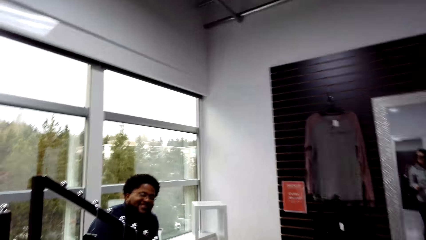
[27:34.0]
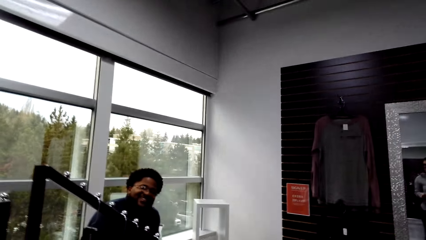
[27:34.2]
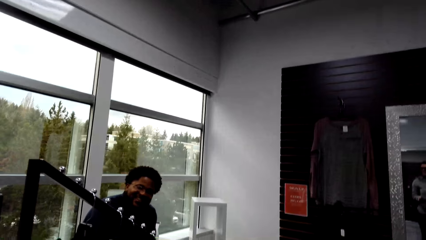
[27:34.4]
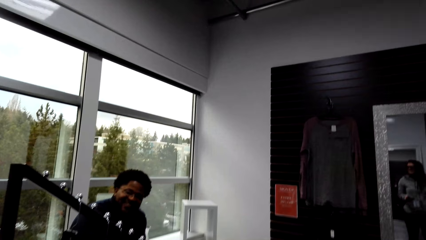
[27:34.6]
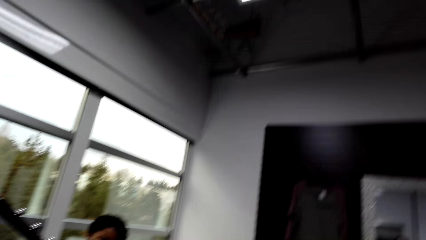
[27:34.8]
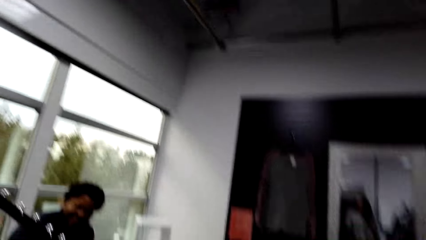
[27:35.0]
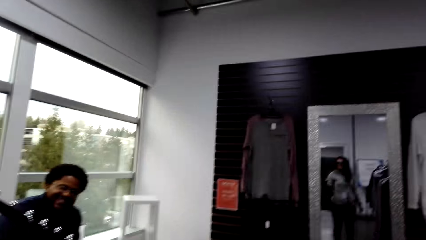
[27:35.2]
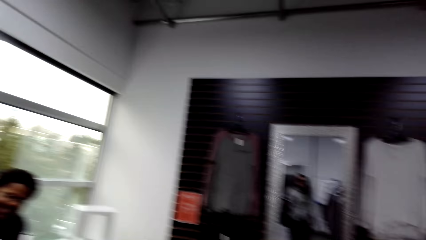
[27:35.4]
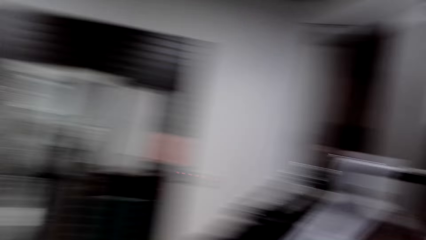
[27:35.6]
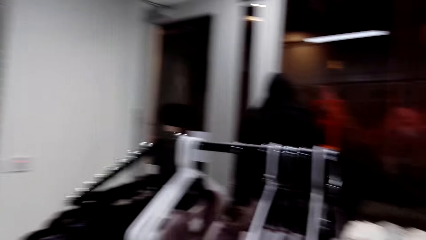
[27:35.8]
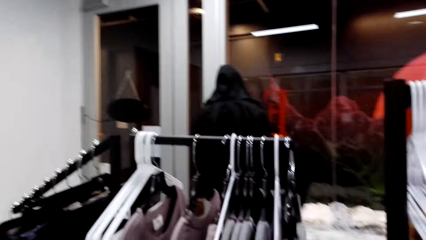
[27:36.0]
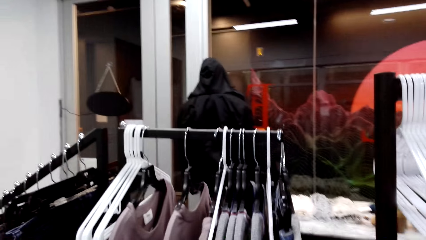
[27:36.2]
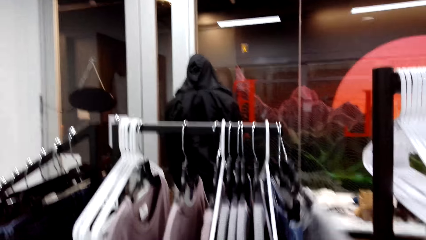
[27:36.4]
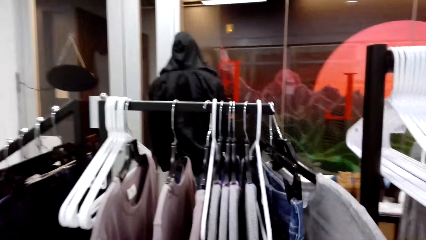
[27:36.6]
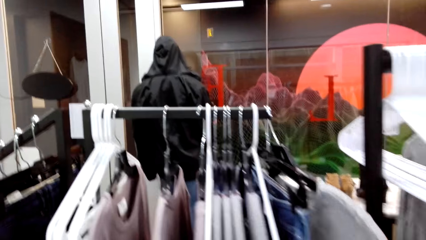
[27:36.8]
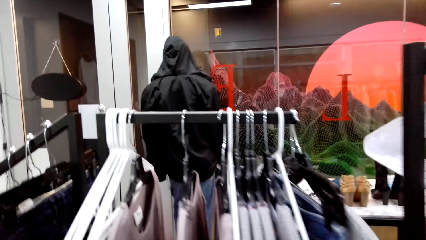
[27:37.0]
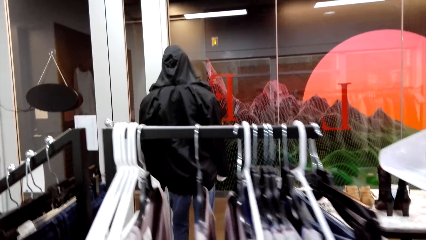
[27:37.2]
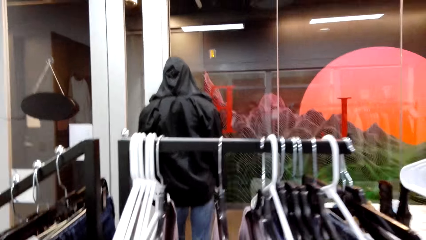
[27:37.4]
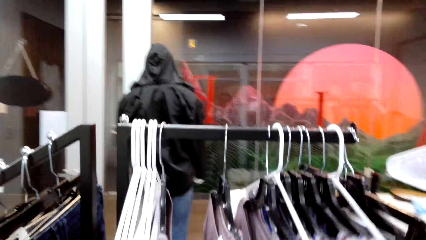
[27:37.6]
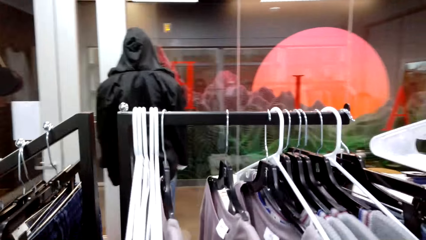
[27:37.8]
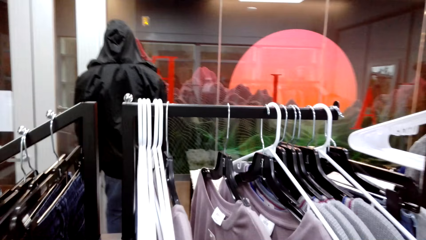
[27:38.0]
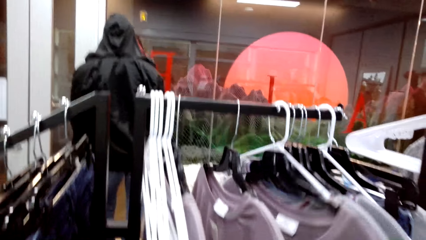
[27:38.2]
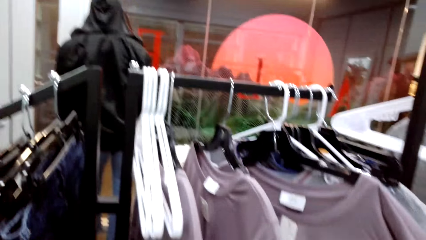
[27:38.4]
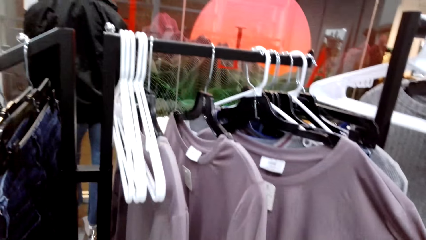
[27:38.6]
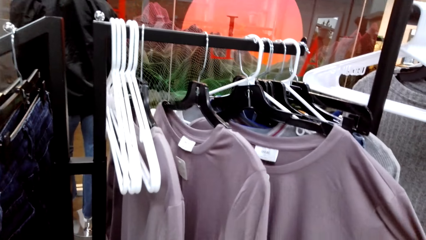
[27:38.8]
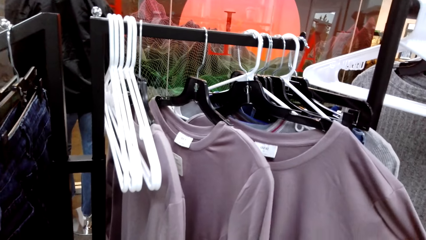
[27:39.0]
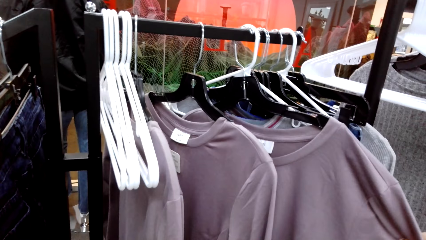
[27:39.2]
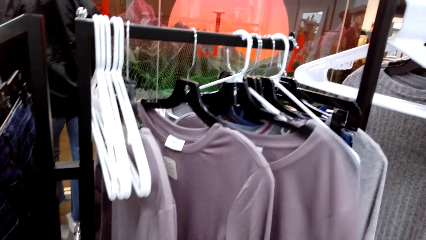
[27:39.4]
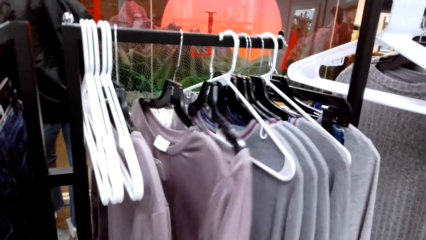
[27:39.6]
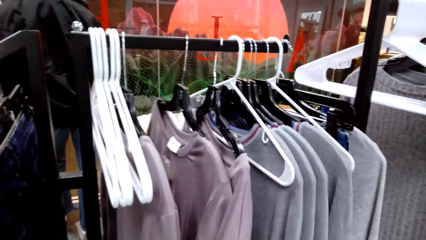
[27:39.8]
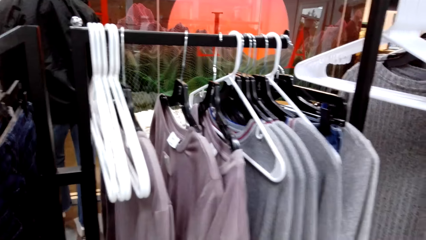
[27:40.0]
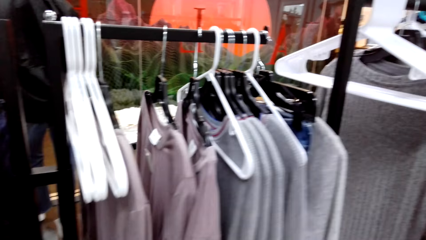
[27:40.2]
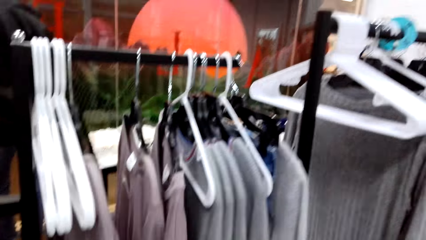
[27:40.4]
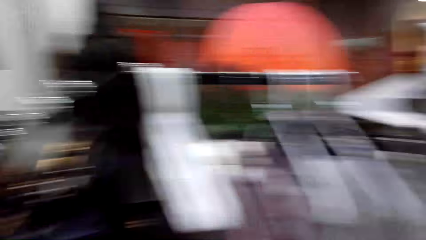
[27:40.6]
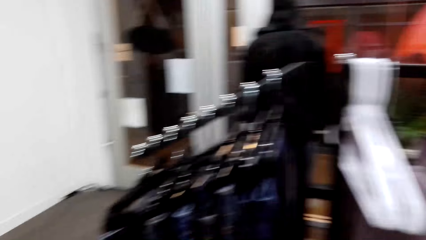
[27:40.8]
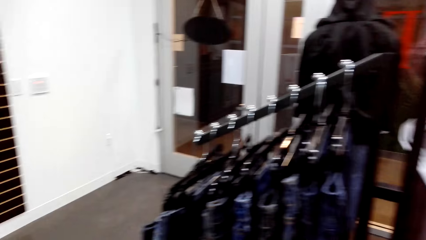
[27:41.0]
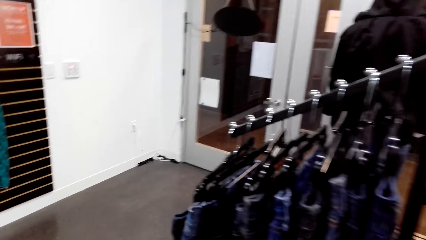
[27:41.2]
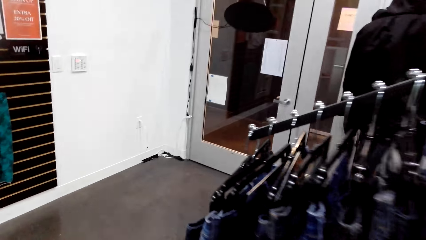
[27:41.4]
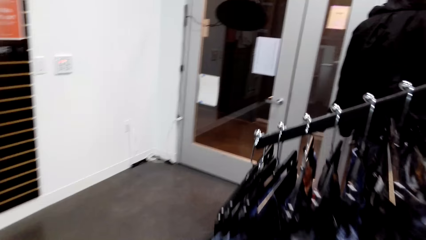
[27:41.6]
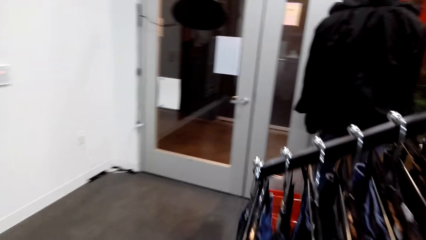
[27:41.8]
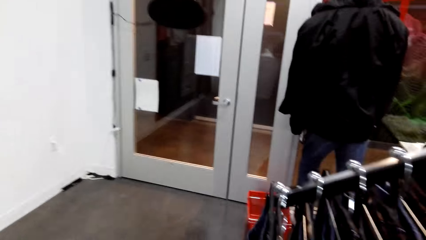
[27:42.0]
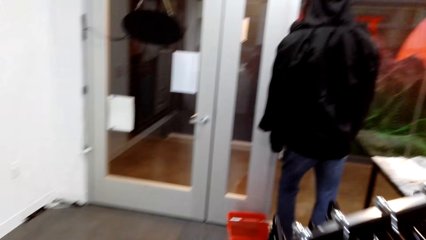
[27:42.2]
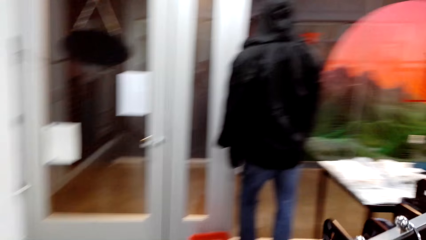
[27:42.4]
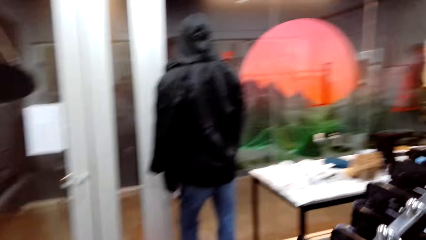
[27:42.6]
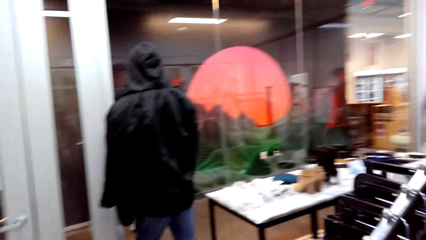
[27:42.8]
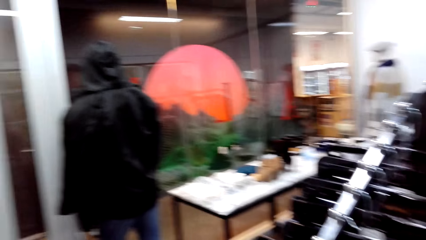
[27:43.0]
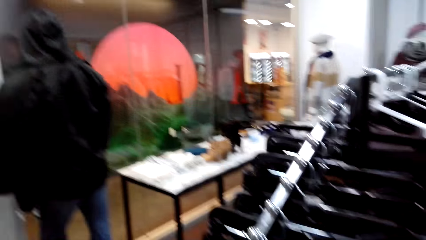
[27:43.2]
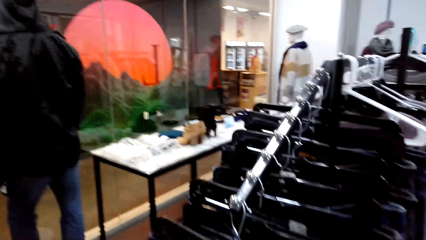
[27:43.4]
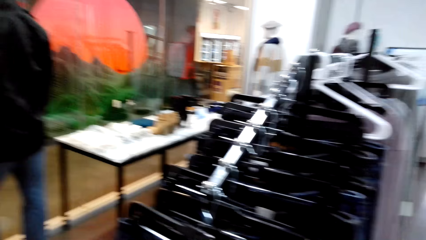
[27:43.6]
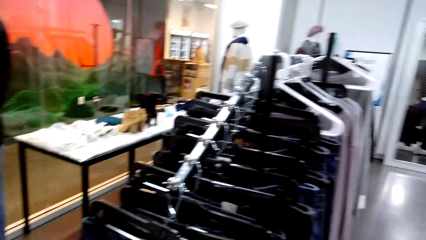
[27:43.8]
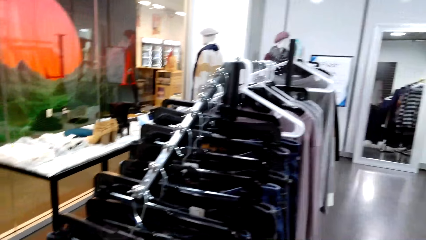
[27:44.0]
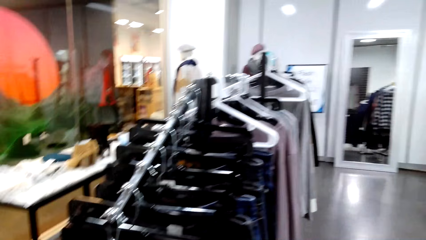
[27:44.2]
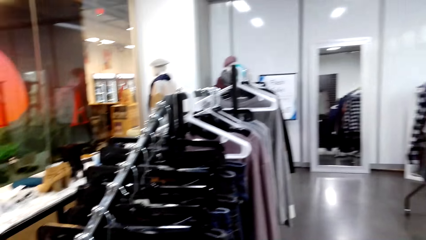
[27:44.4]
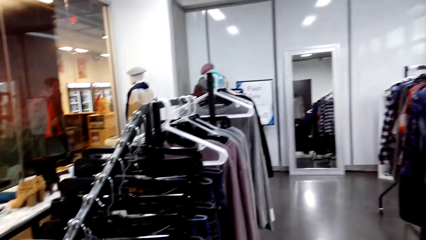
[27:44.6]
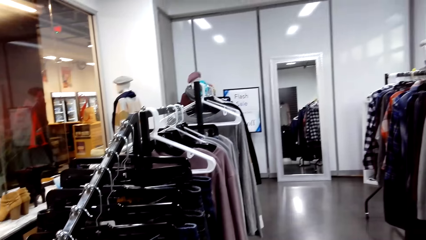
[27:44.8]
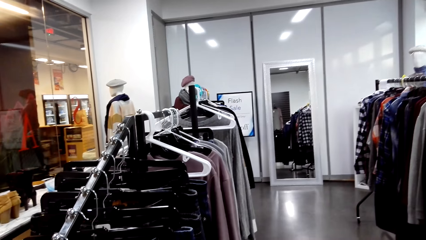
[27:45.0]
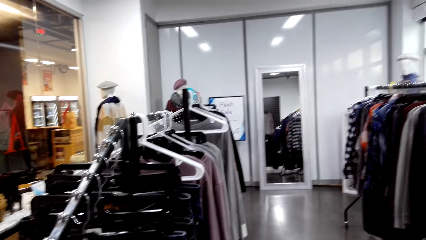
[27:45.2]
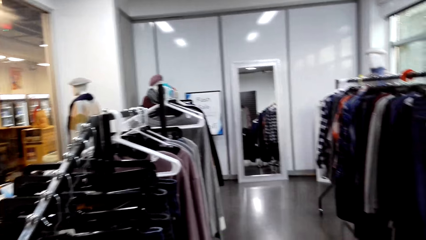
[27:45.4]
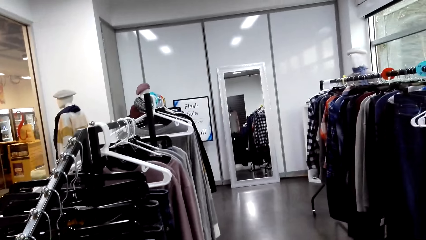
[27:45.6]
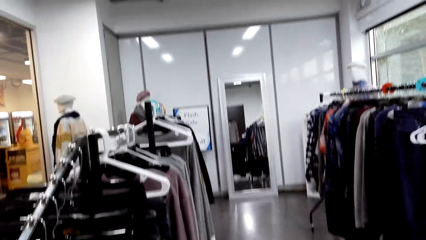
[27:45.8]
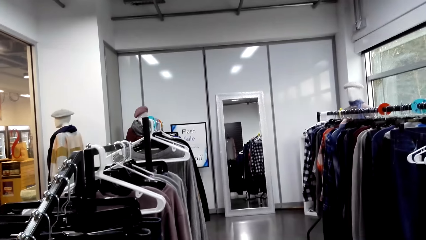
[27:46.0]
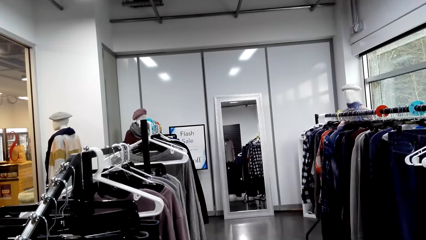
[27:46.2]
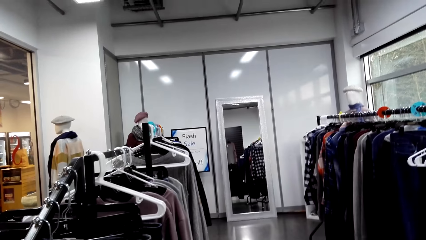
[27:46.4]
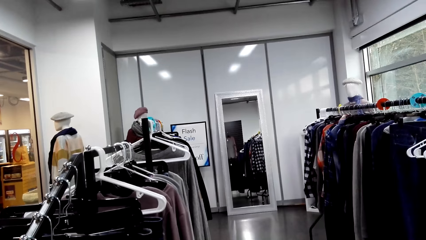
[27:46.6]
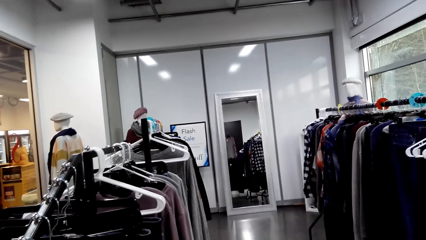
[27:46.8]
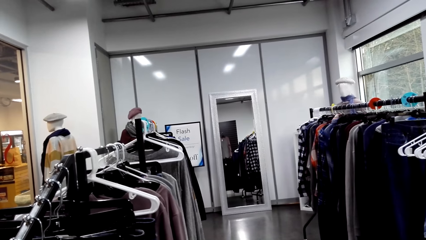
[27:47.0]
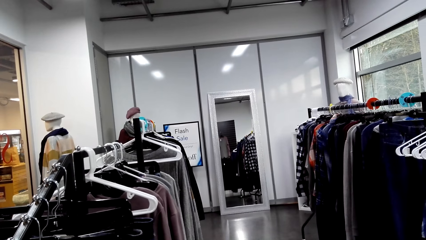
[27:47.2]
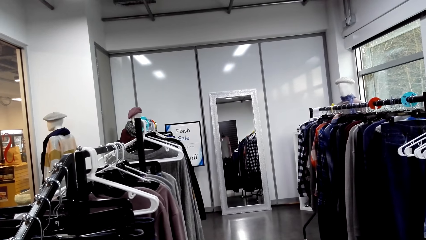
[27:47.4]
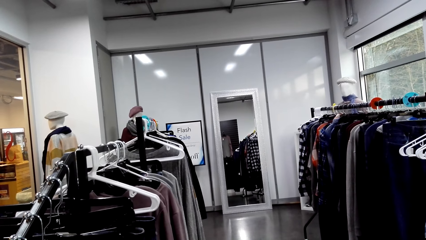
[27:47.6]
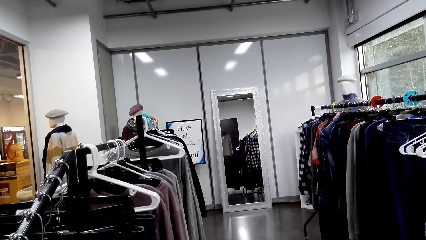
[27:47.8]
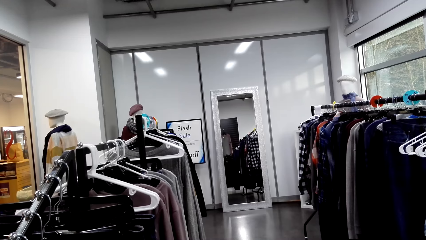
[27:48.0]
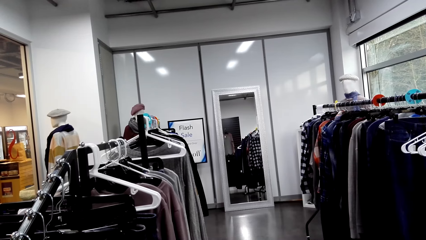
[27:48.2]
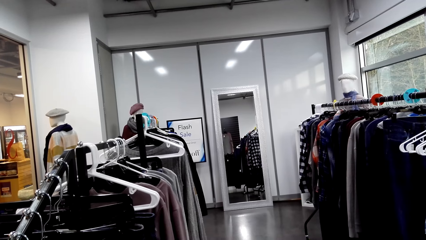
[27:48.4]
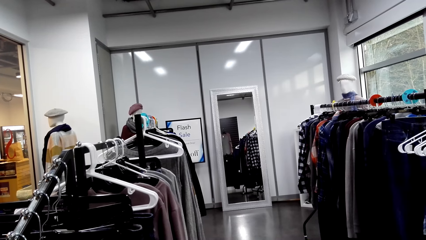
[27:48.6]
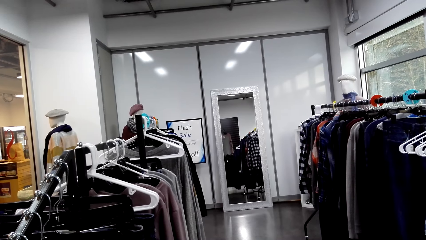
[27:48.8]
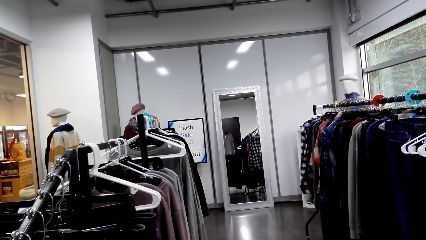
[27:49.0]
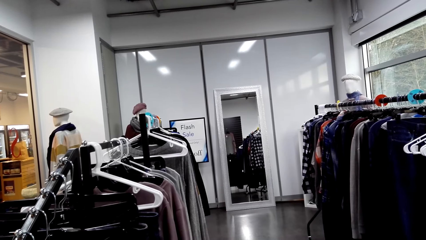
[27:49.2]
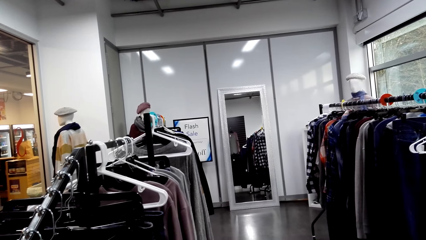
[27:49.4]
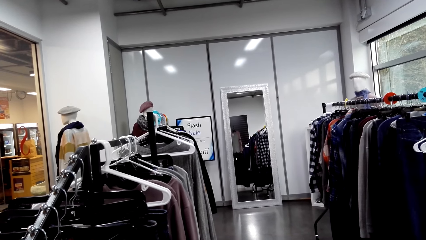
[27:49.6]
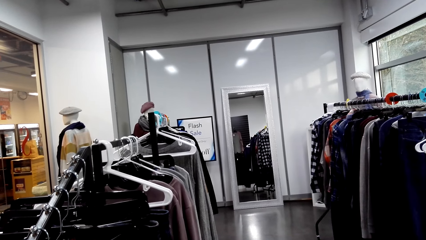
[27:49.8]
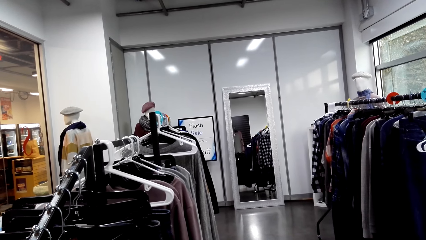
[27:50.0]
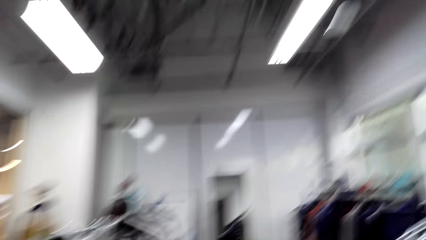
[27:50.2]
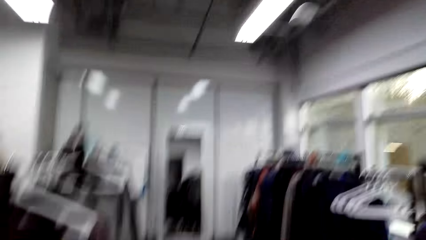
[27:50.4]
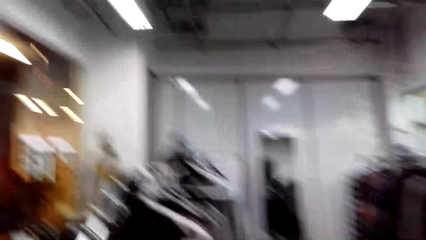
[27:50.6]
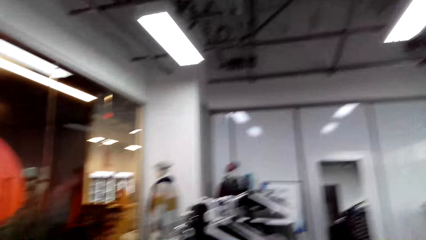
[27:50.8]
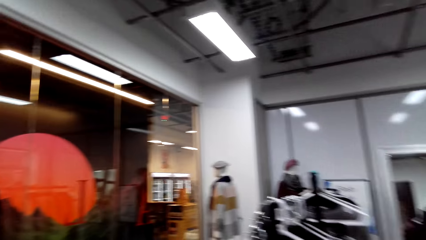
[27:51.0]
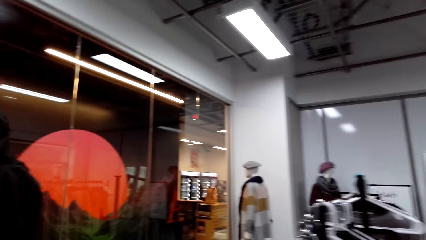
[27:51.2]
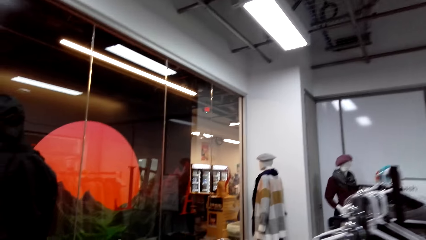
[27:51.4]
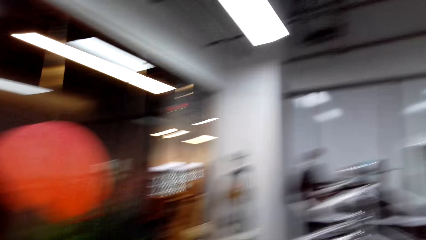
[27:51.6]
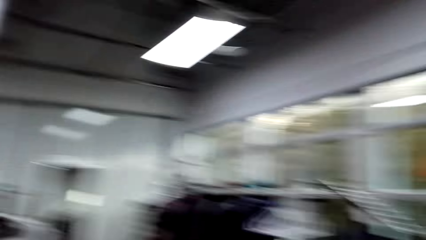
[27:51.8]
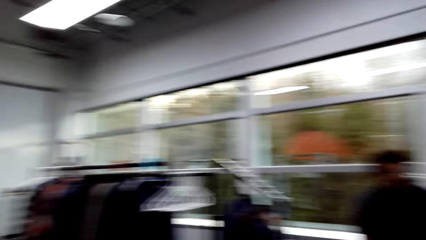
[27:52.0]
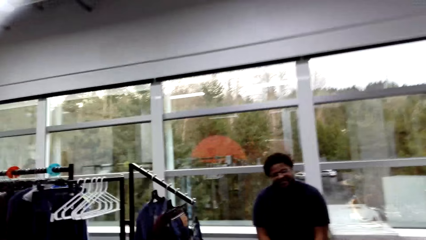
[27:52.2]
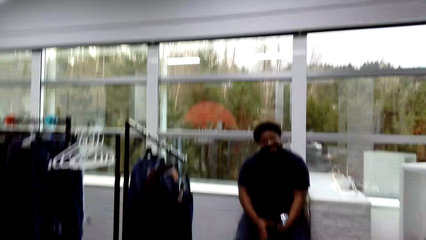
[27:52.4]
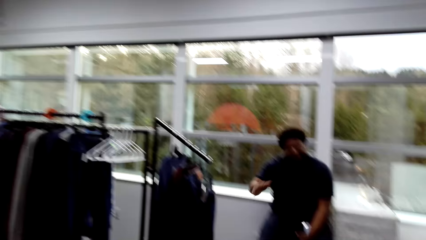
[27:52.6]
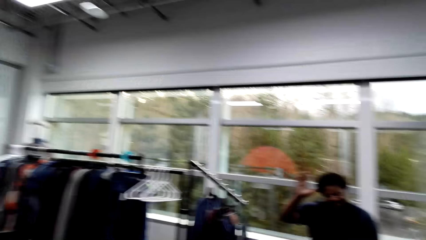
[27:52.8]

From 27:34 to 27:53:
The camera wearer talks to a person. They look at some clothes. They hold the clothes on the cloth rack. They walk in the cloth shop. They walk in the cloth shop again. They interact with the person.
